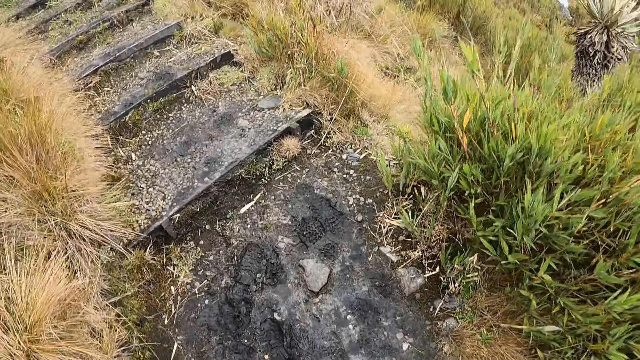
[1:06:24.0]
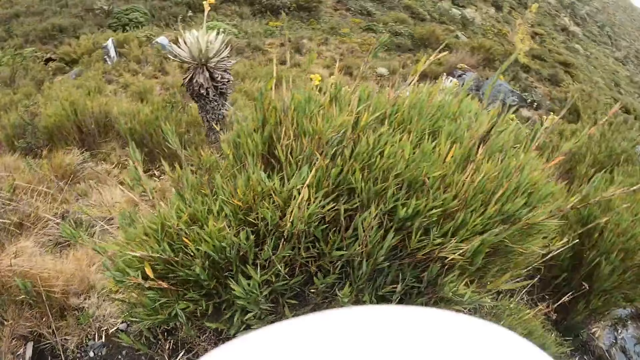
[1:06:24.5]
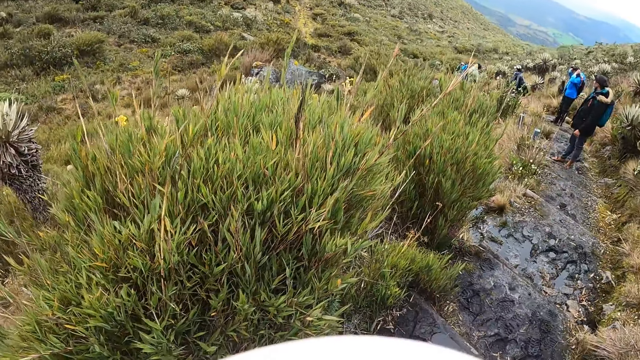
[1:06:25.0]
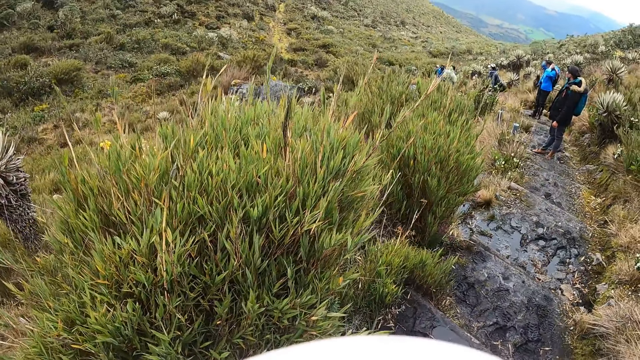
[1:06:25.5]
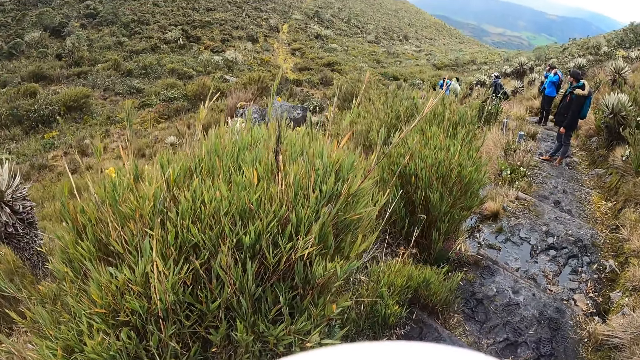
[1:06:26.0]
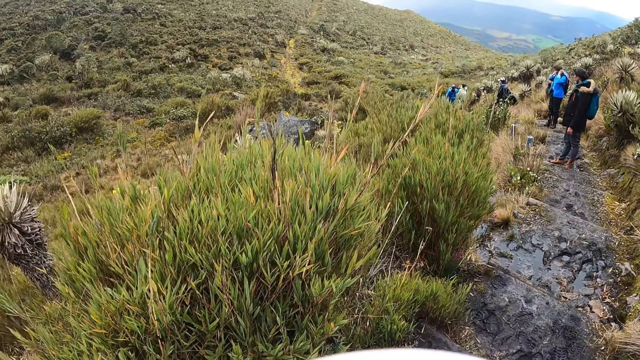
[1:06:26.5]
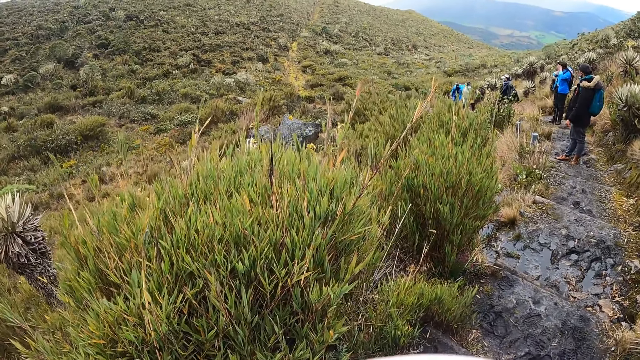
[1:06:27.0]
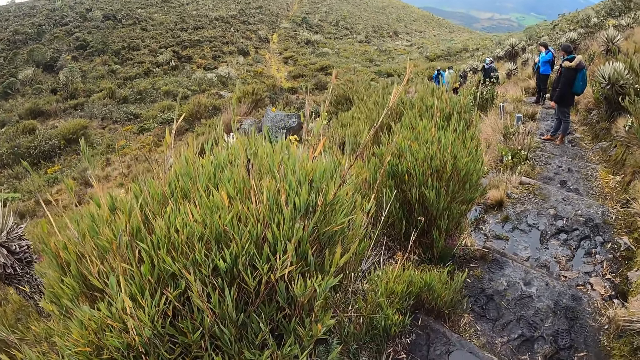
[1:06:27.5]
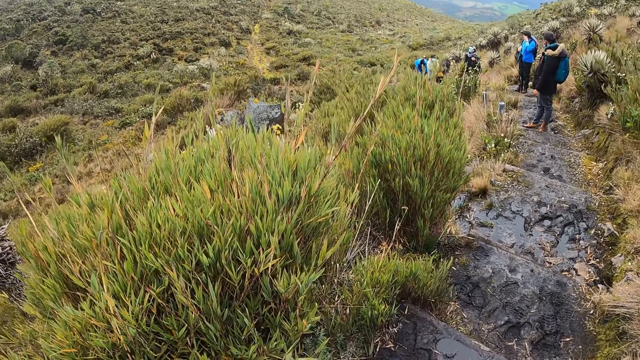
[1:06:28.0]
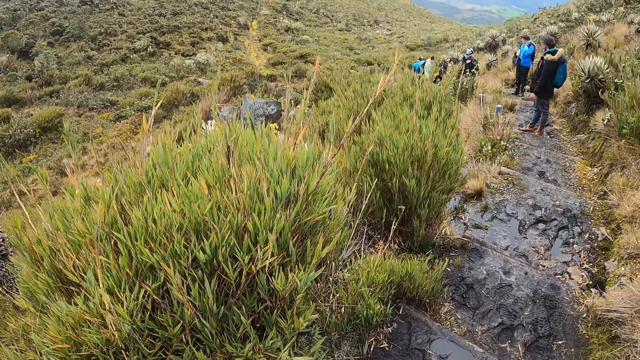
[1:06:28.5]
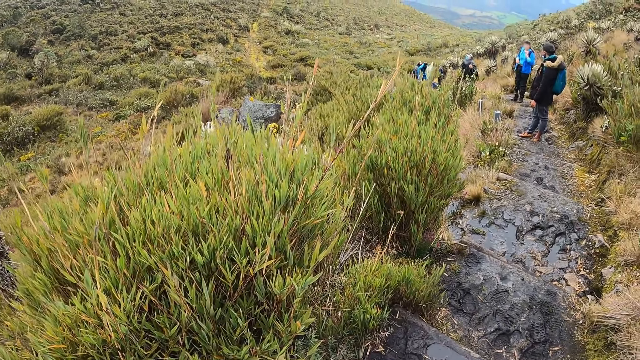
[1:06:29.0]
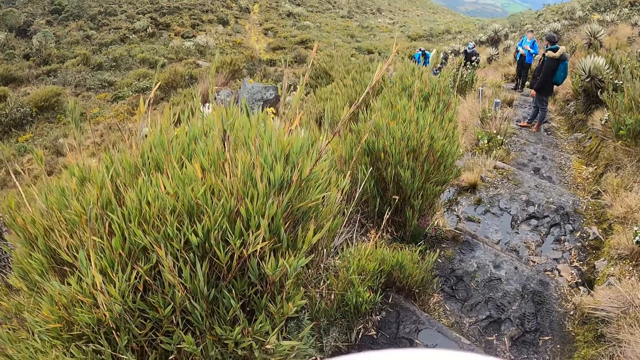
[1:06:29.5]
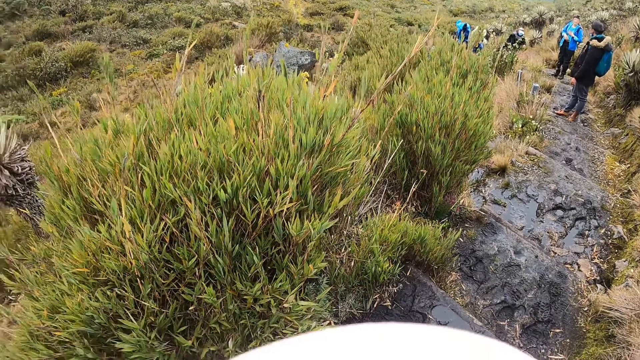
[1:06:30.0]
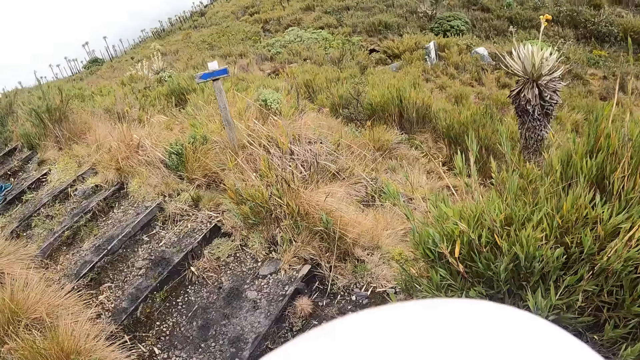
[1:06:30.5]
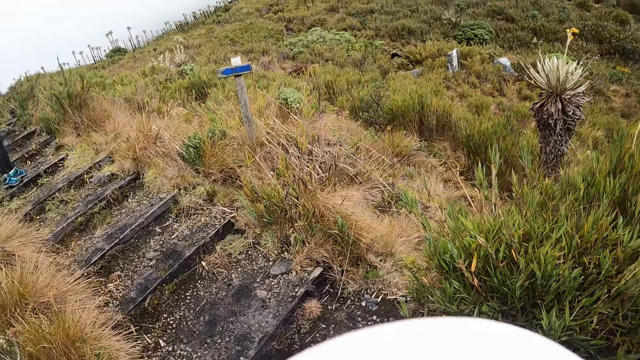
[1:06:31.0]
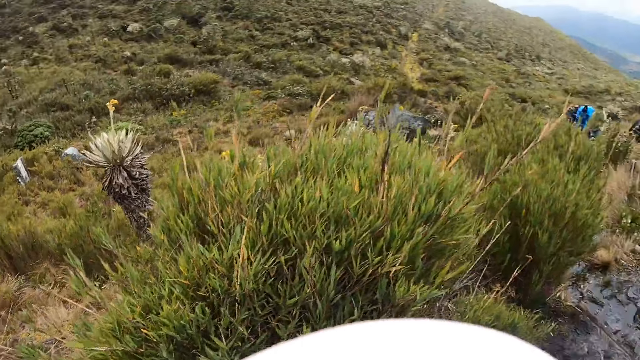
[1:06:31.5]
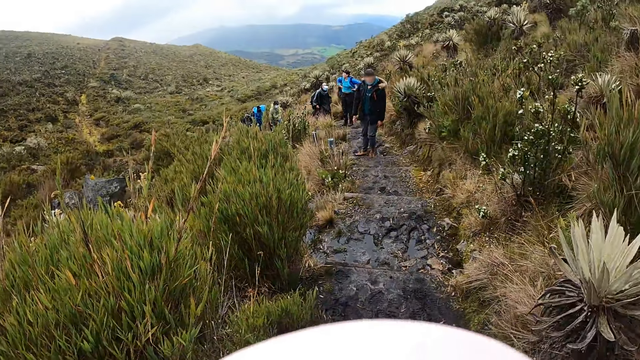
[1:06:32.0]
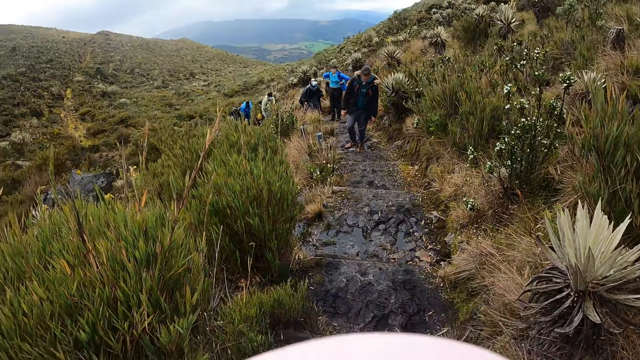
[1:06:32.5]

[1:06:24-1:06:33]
The camera wearer looks around the ground.

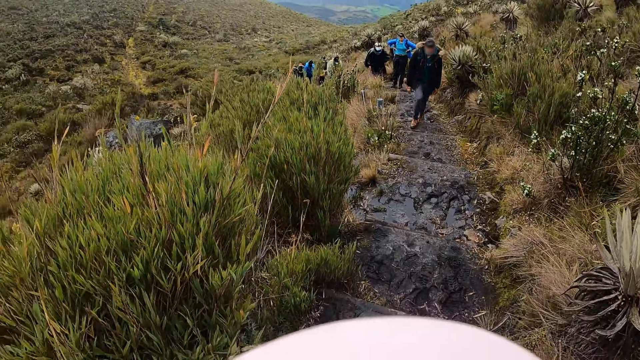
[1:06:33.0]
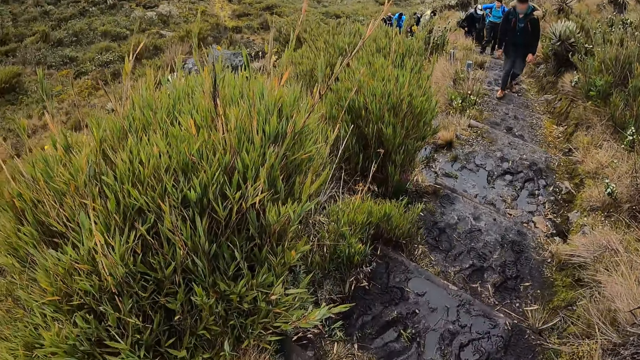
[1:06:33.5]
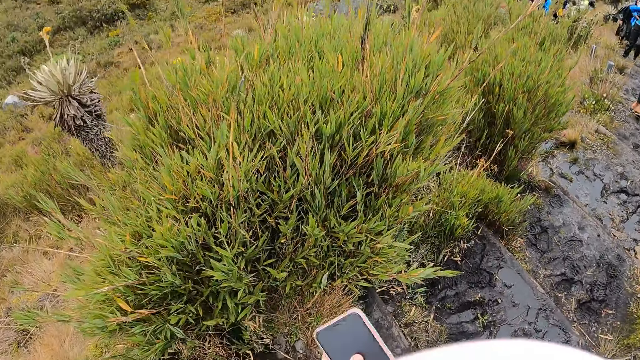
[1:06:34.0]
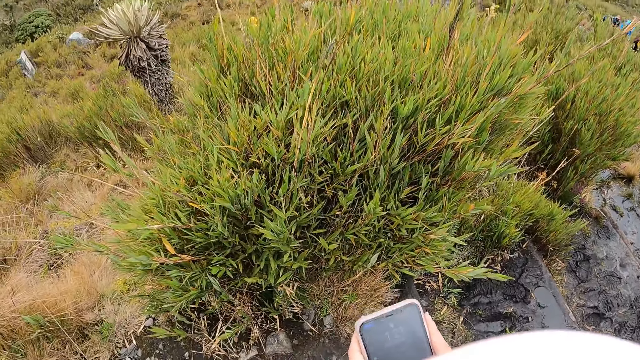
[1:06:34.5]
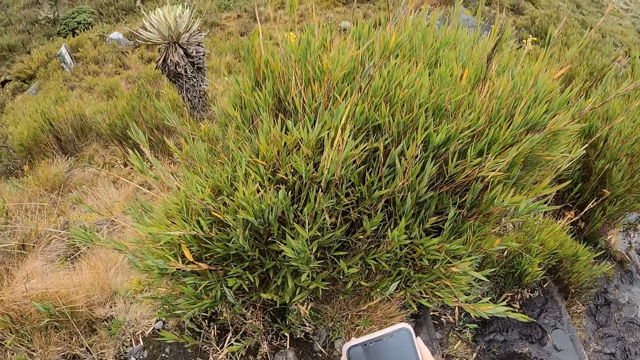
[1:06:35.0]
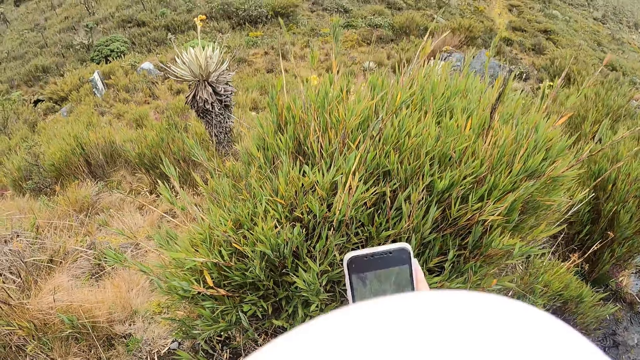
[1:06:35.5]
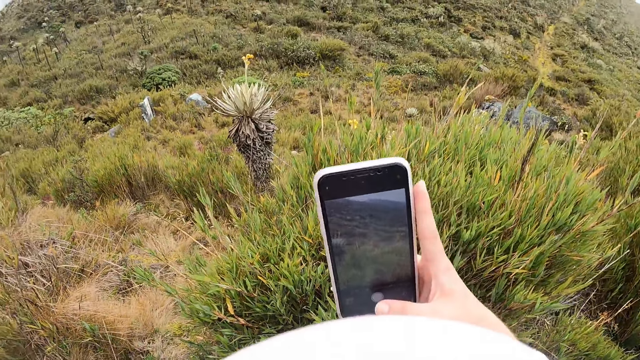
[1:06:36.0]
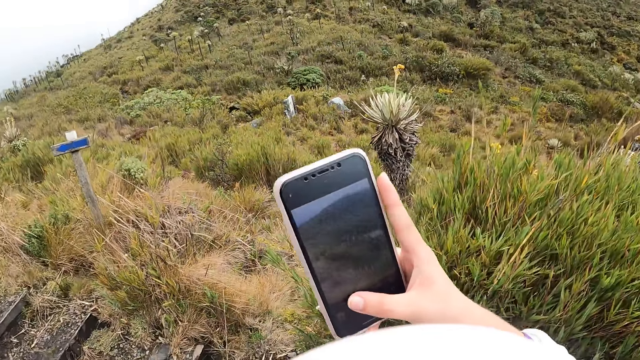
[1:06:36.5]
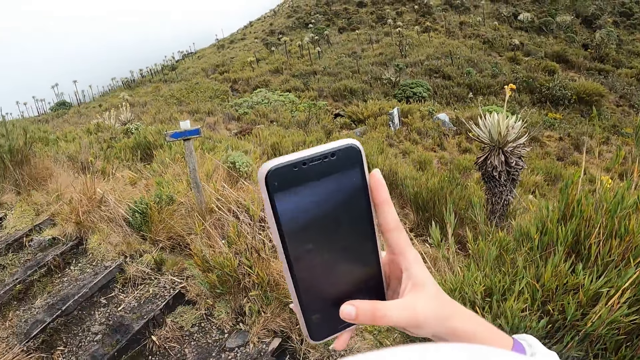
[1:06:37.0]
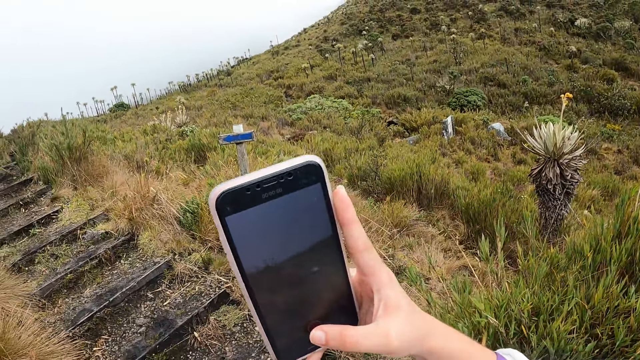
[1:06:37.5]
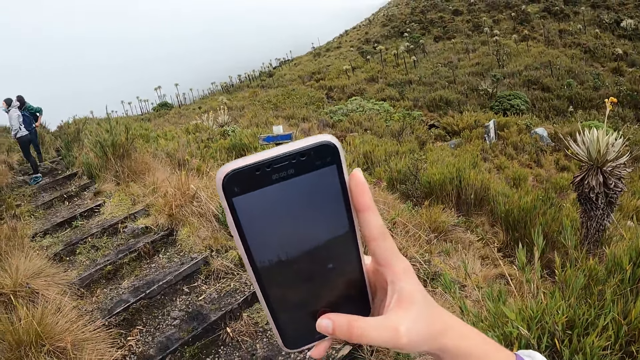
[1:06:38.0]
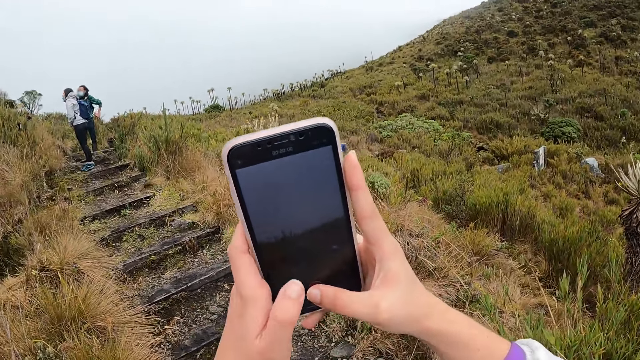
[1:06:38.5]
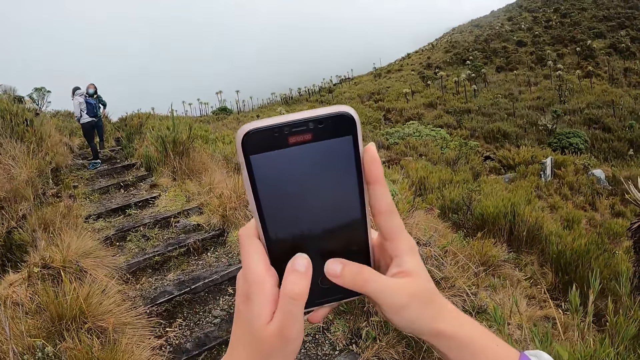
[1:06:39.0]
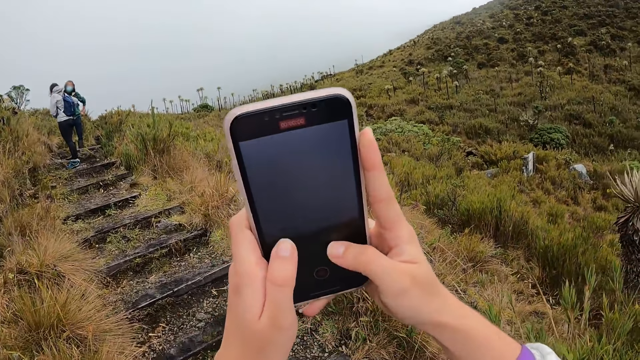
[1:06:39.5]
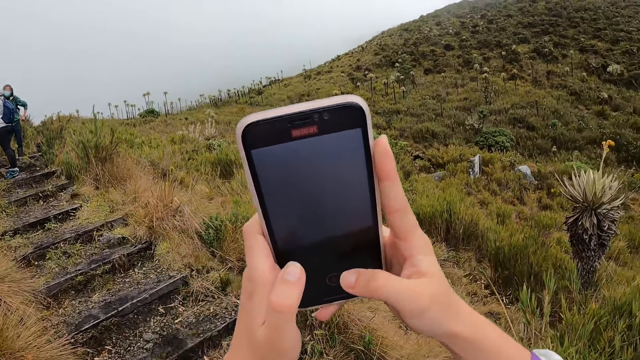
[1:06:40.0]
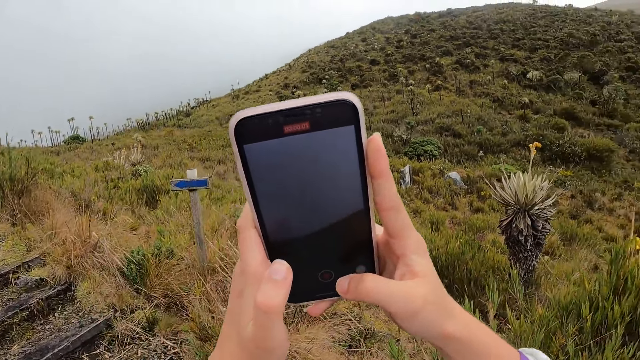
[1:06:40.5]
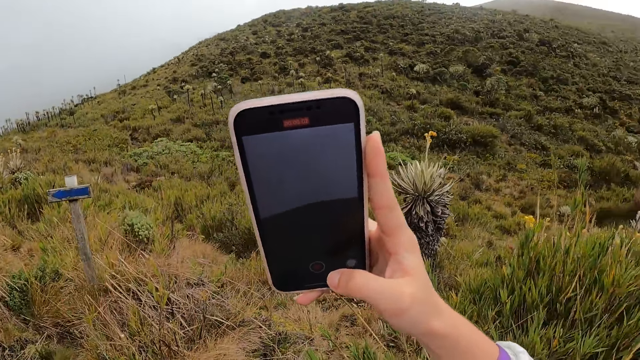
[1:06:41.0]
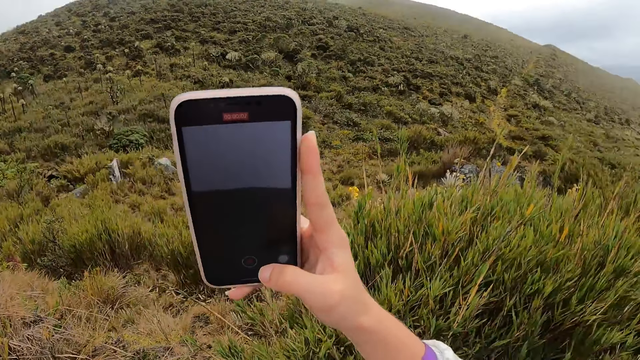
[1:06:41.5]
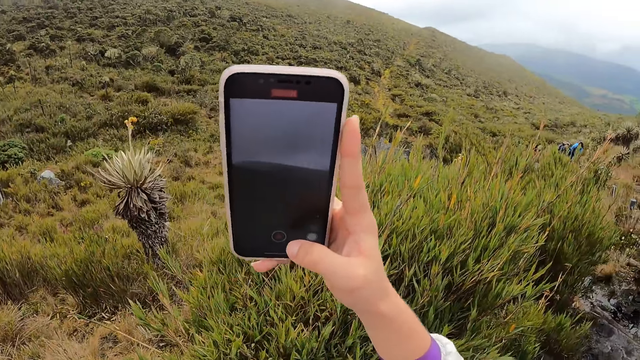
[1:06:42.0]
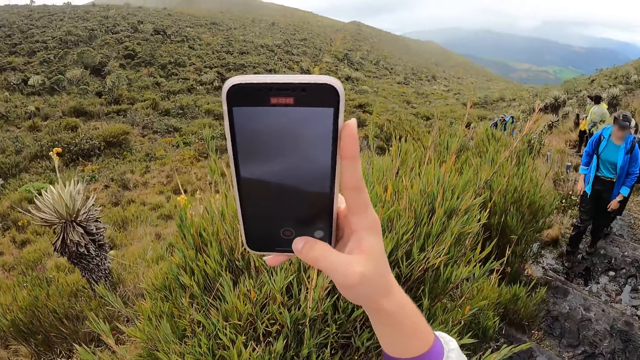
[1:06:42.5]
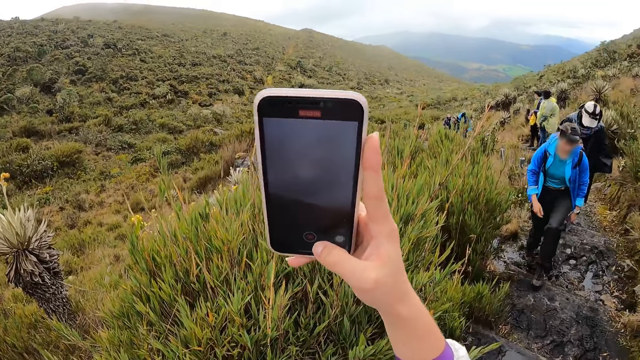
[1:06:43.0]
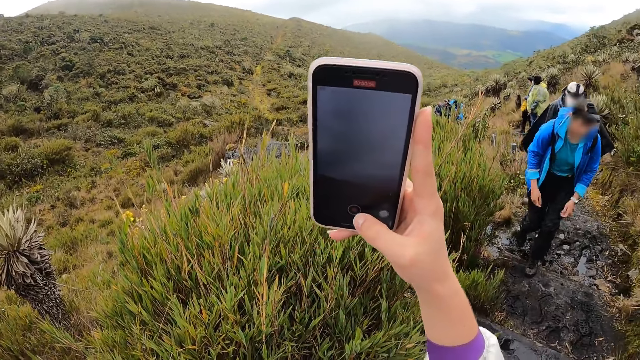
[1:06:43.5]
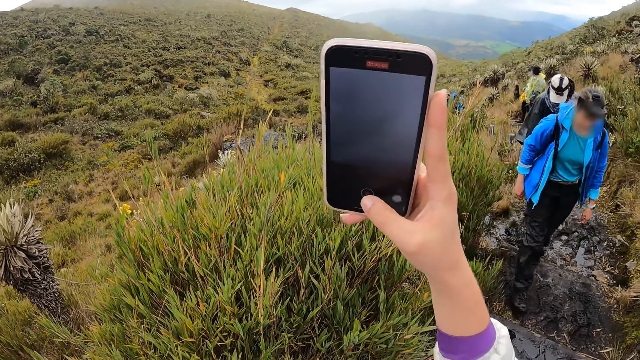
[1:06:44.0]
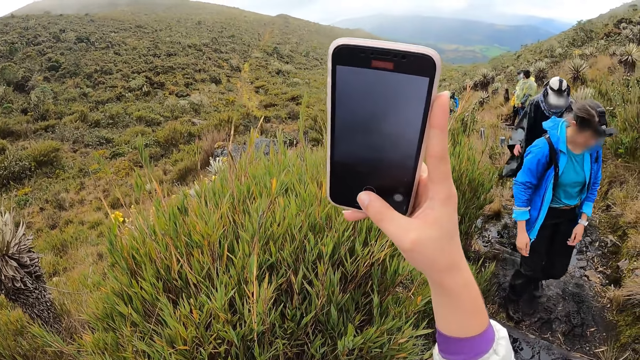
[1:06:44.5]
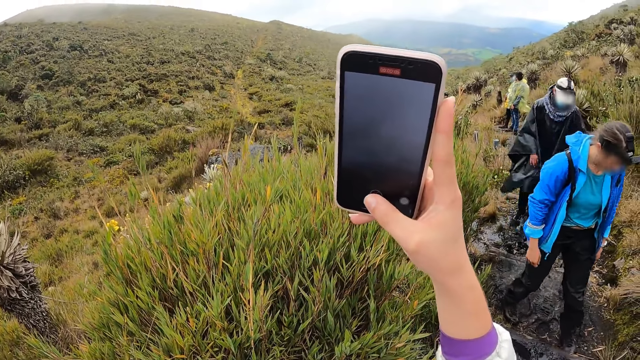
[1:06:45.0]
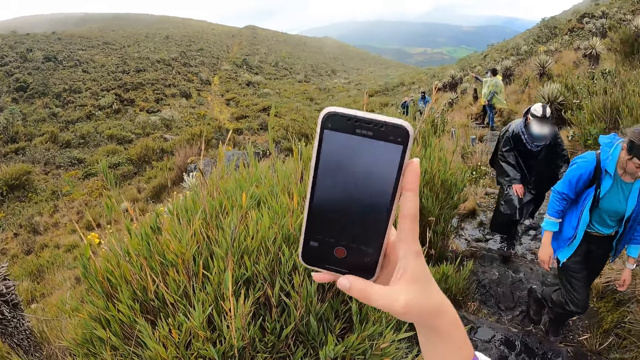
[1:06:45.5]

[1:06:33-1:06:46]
The camera wearer operates a phone with her right hand. She takes a picture with the phone. A group of people walk along the pathway in the forest.
